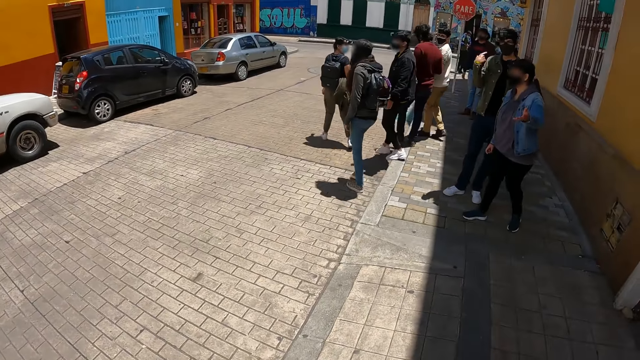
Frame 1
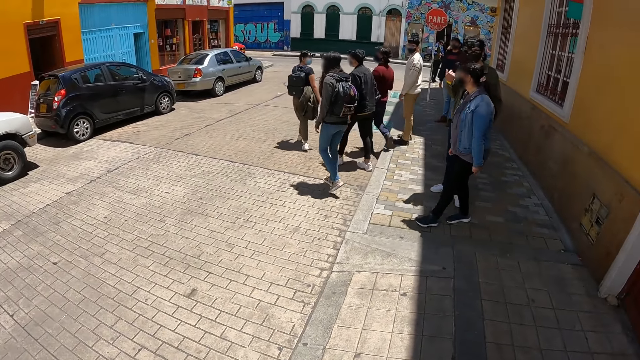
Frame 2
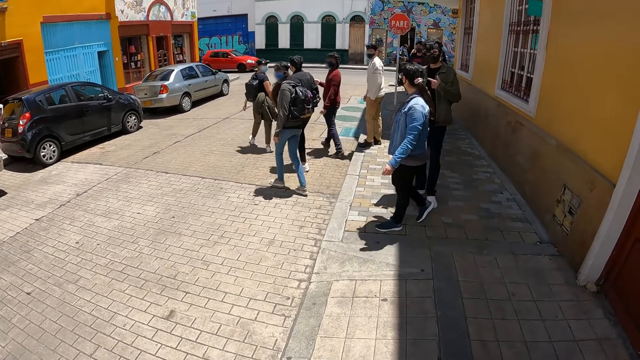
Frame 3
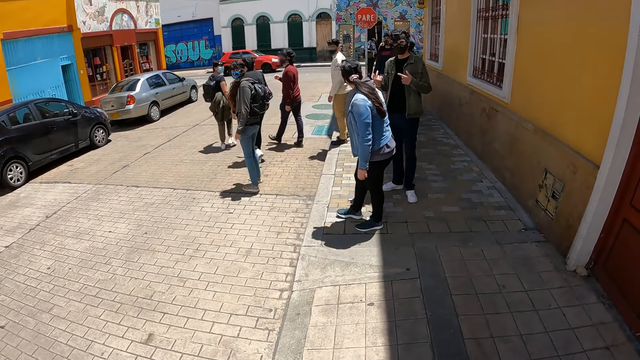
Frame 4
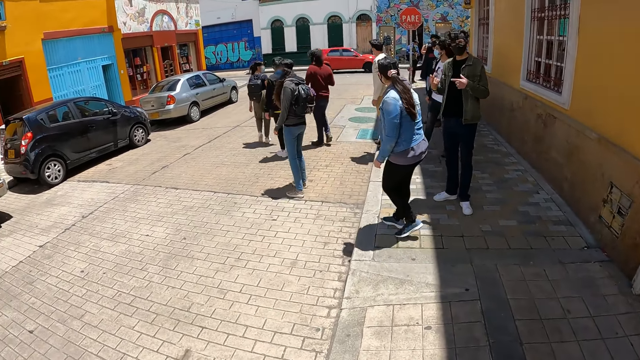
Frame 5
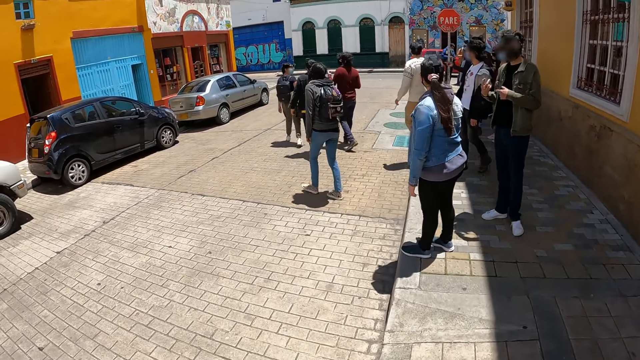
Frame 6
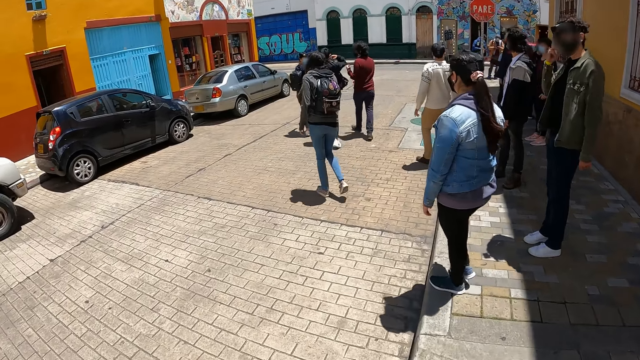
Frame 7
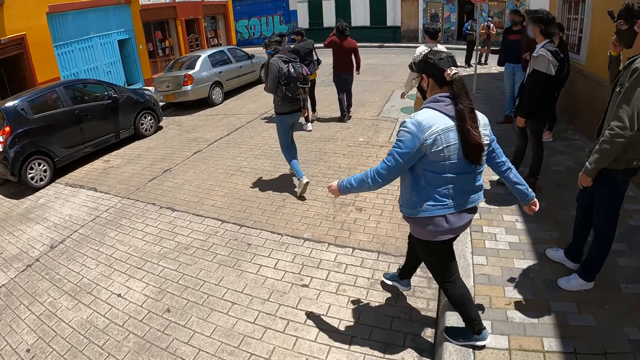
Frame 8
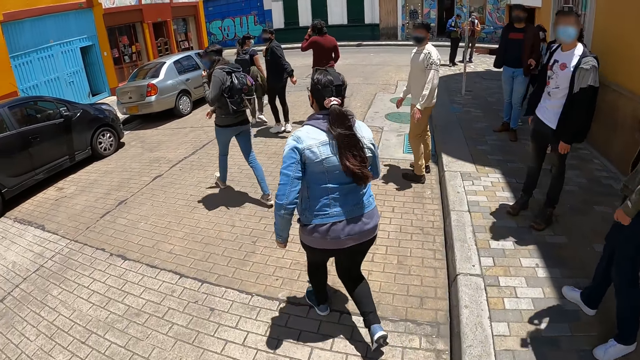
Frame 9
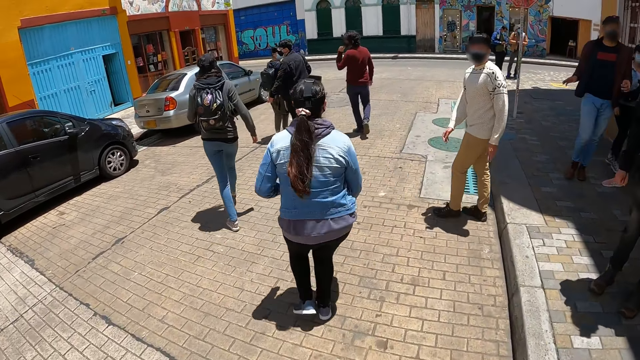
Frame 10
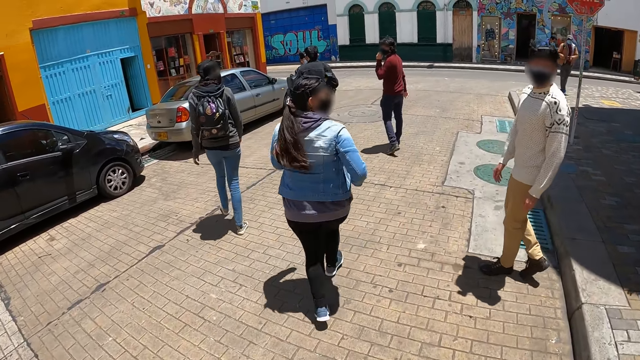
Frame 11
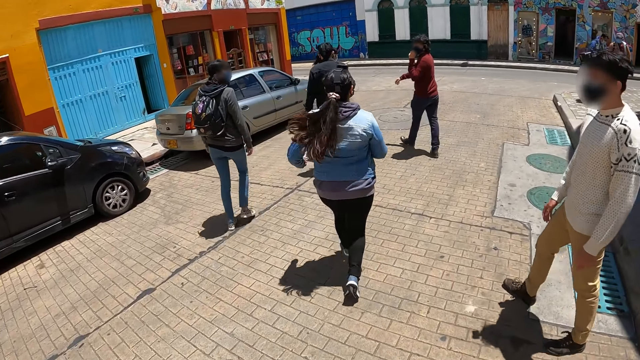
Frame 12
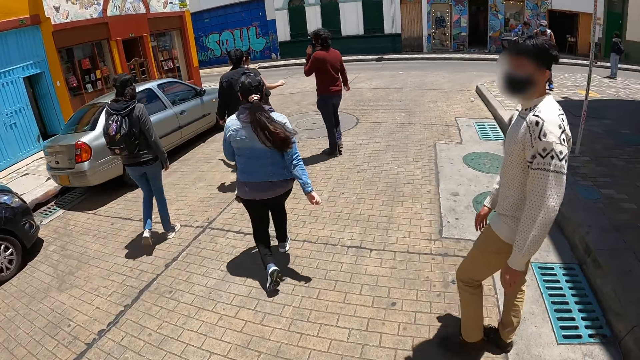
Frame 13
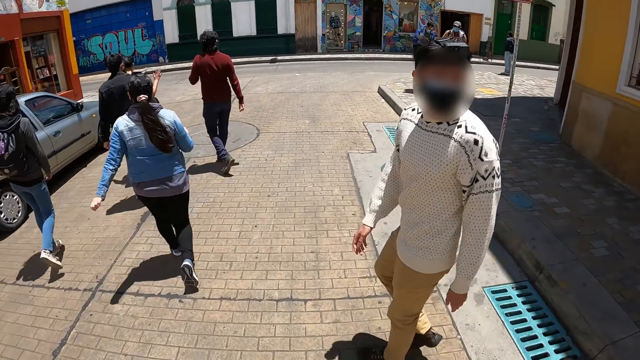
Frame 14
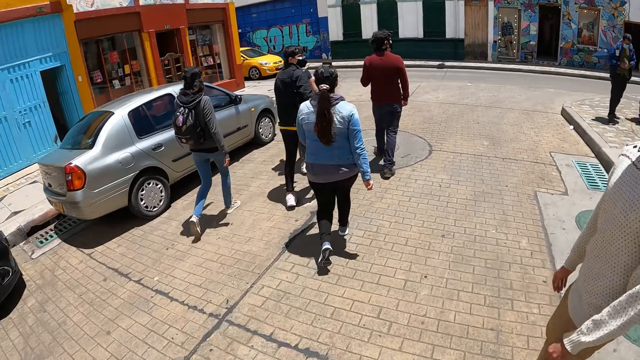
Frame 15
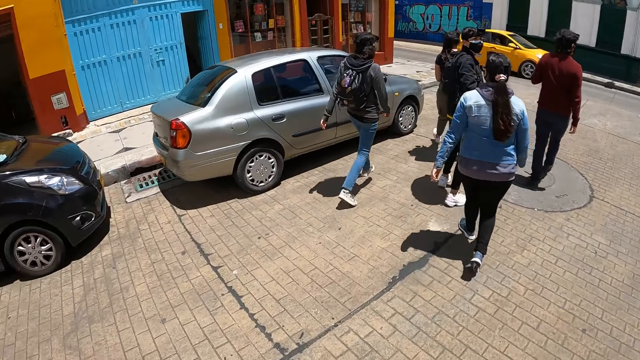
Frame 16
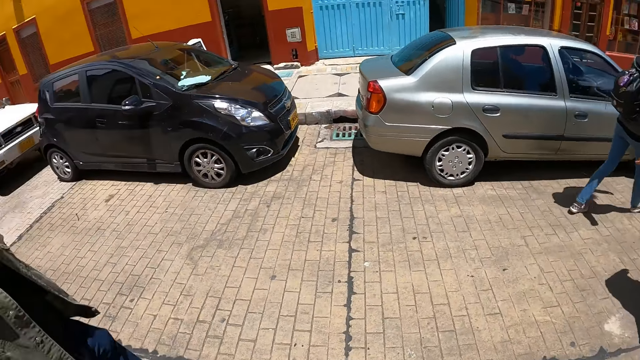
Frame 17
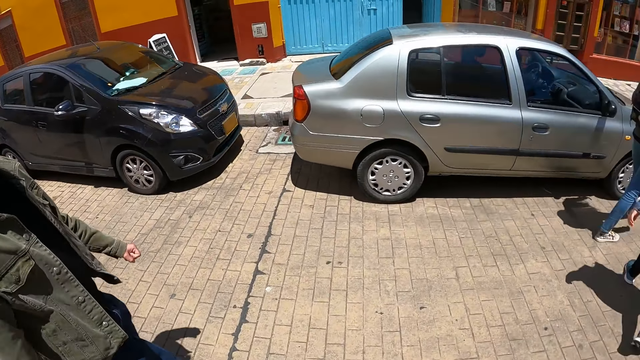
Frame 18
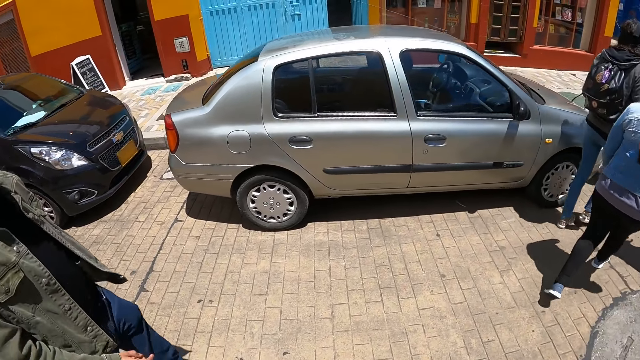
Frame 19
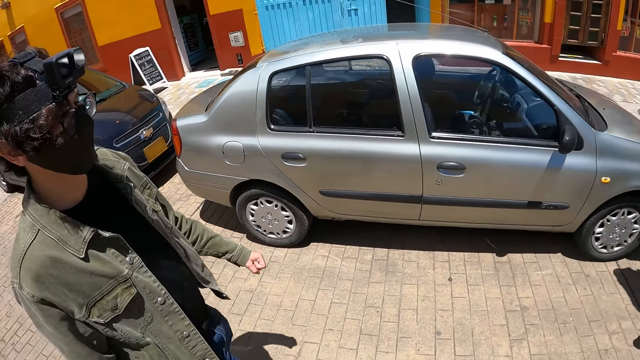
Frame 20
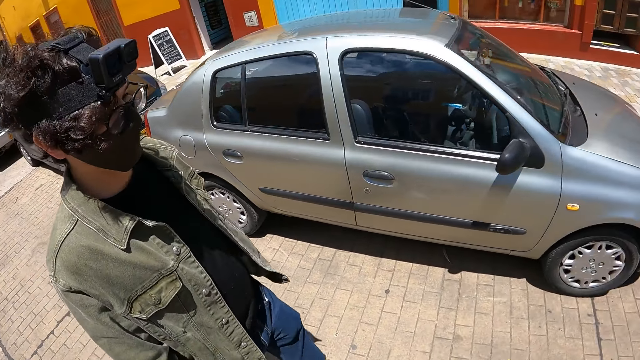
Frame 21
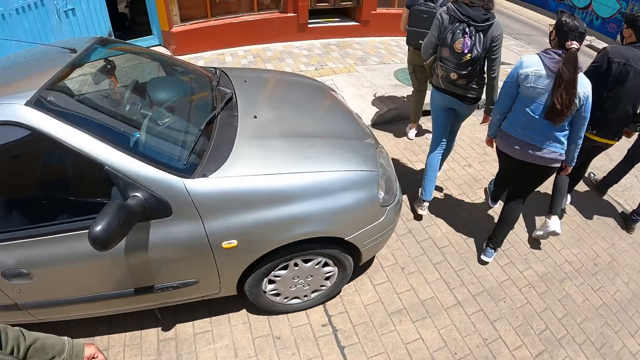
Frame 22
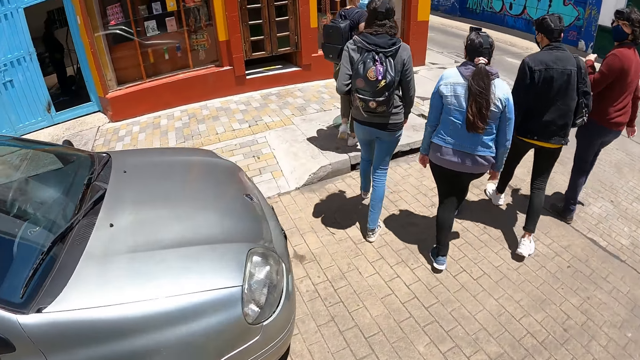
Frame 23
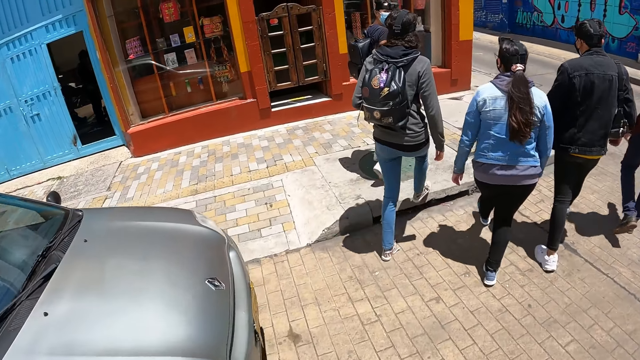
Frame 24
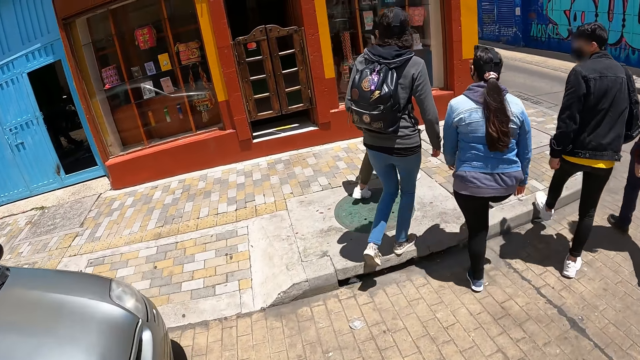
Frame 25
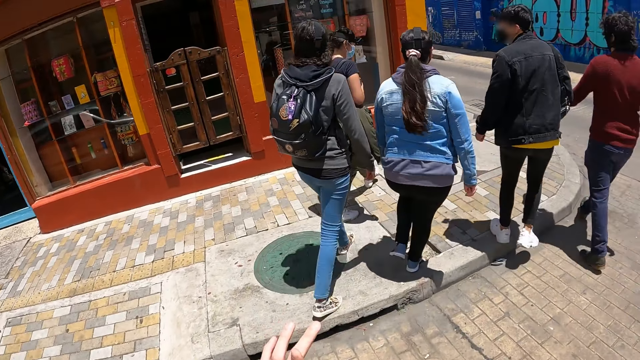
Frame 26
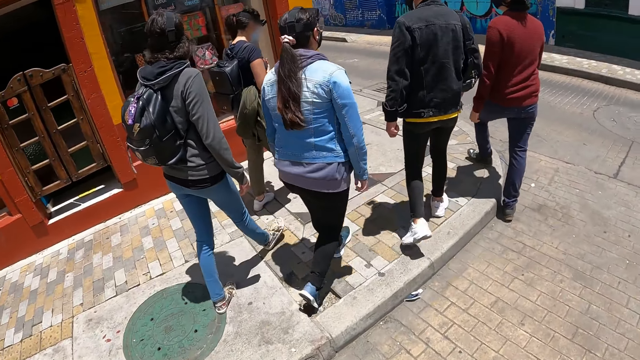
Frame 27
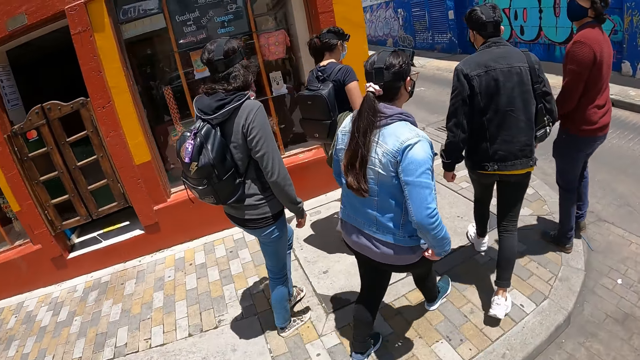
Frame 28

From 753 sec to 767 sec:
A man walks around. Another man walks around. Another man walks around. Another man walks around. A lady walks around. Another lady walks around. Another man walks around. Another man sways his hand. Another lady walks around. The camera wearer walks on the pavement. The man who swayed his hand walks around.

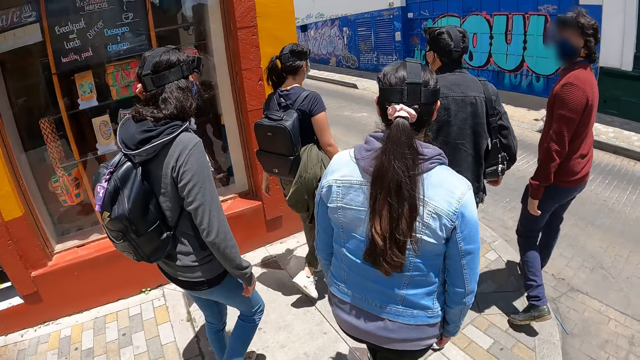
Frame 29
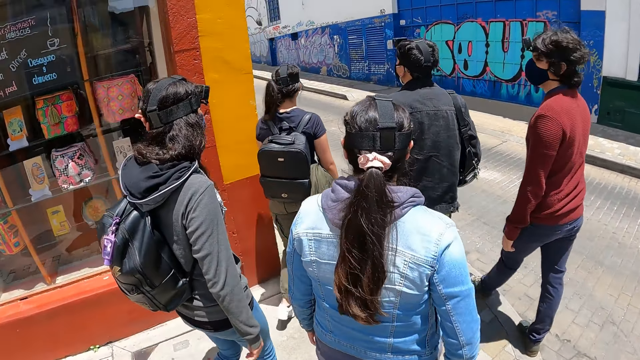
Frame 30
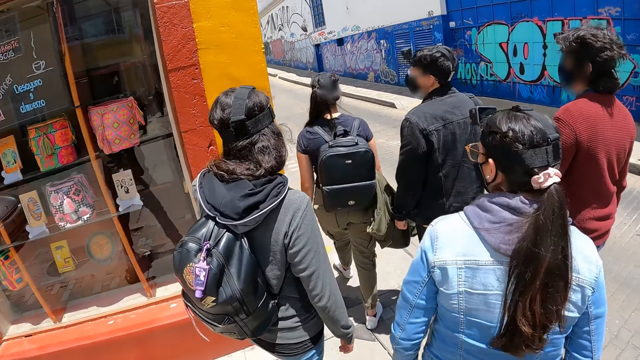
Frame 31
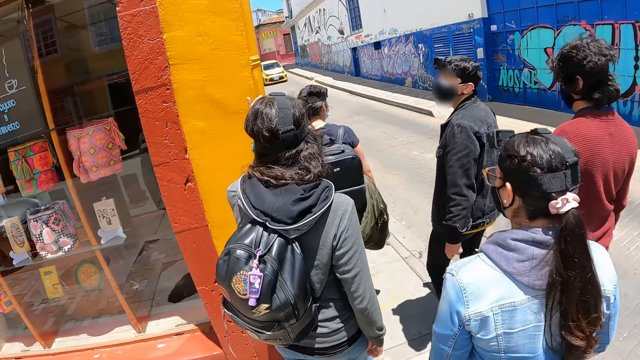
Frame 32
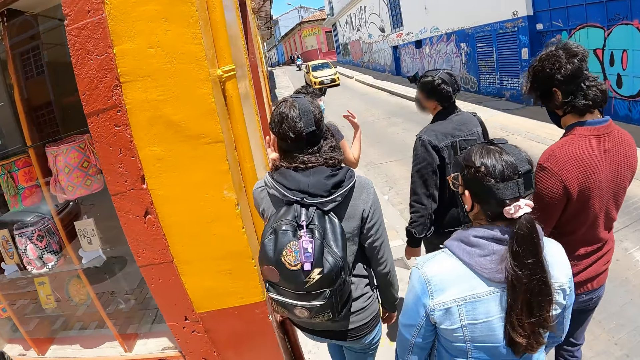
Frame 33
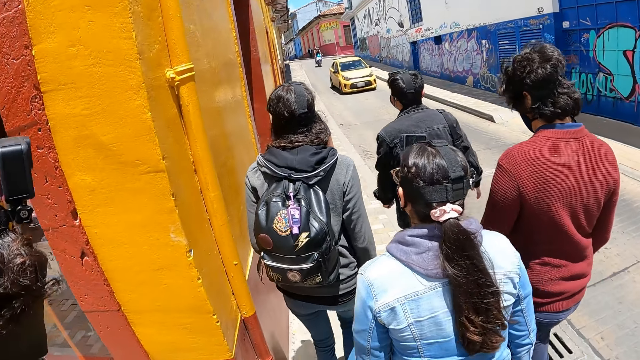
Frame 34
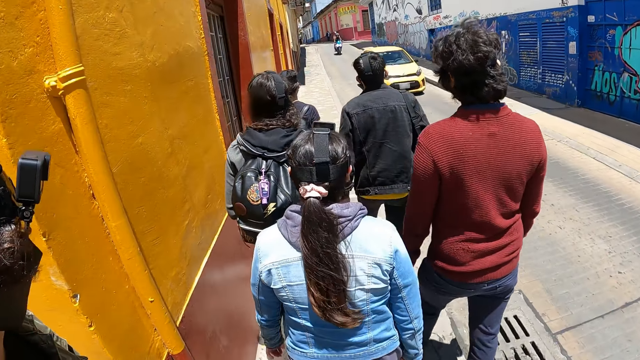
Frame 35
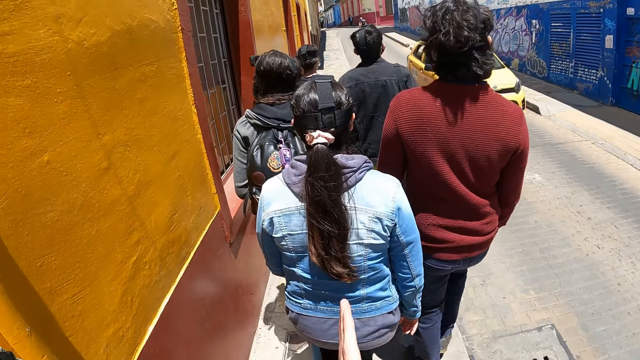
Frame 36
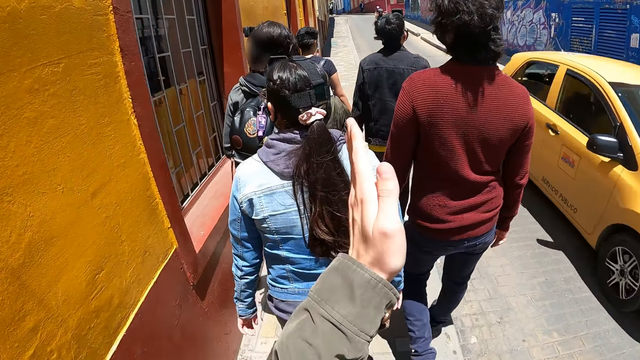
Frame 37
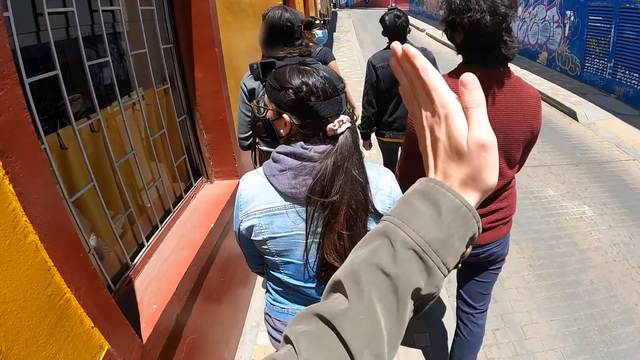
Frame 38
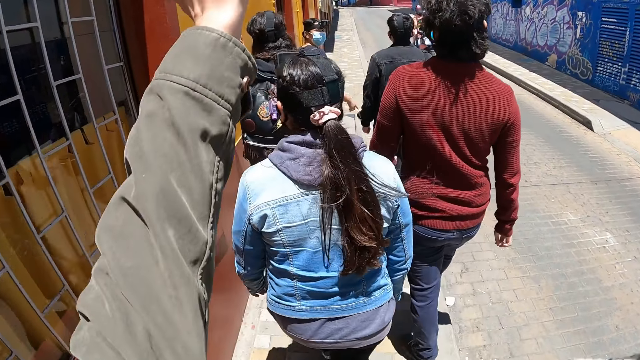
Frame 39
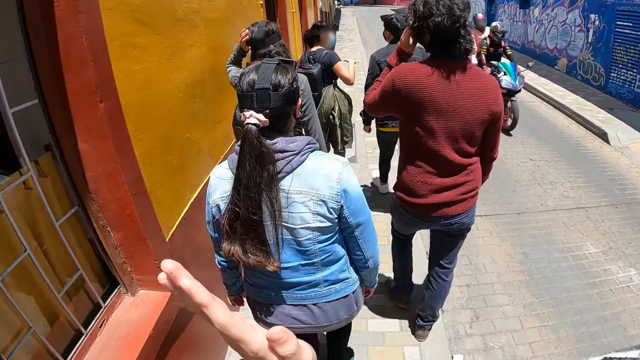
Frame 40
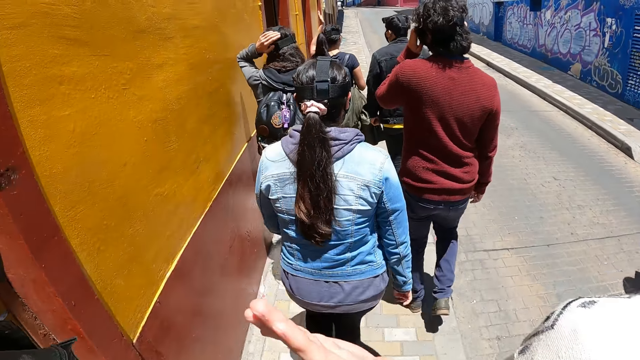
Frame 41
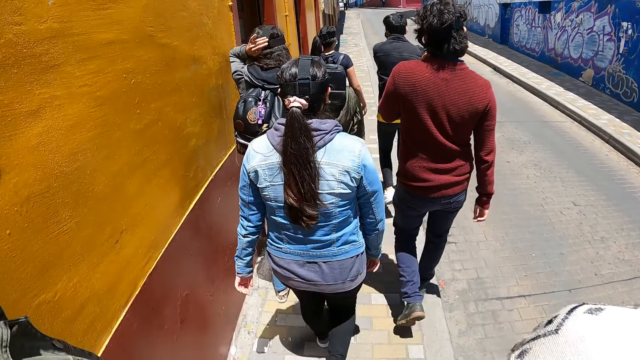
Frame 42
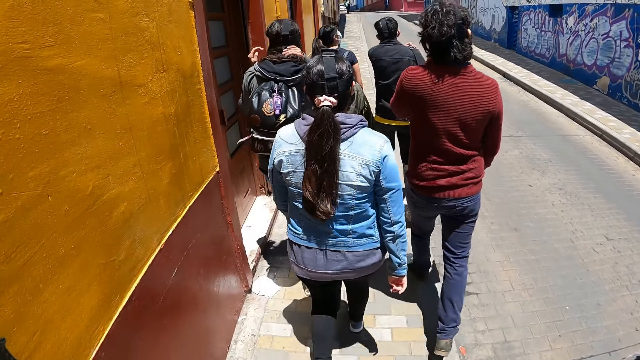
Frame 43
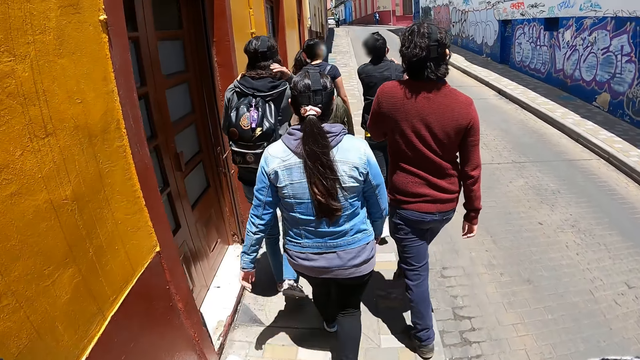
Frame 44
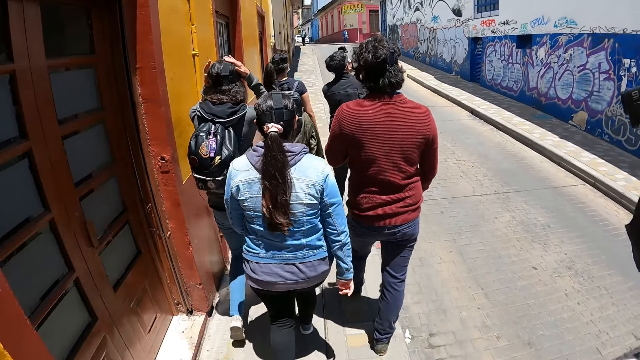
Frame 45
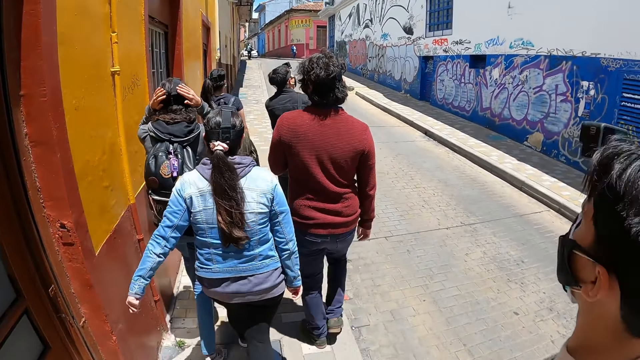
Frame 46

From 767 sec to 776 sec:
The camera wearer lifts their hand. They walk on the pavement.
